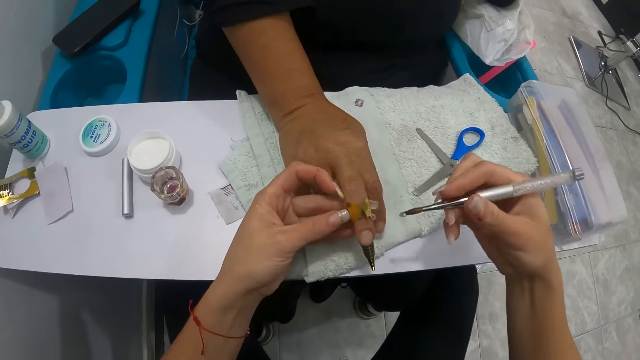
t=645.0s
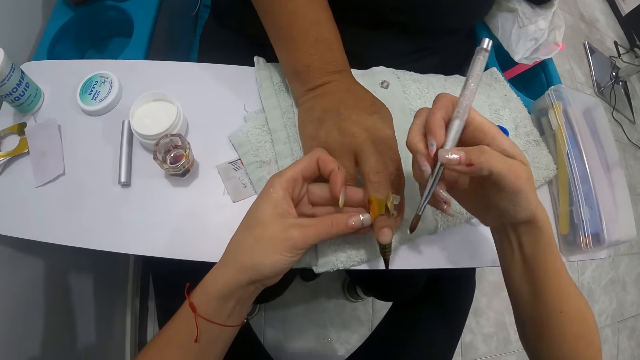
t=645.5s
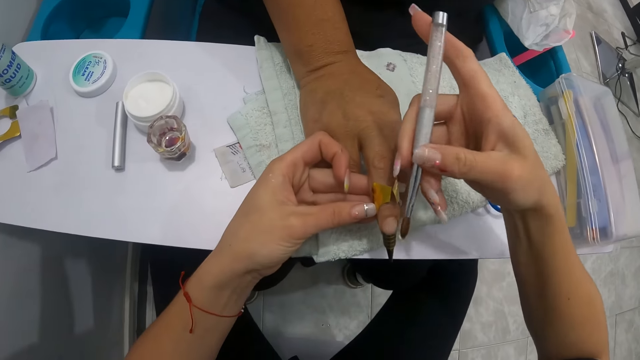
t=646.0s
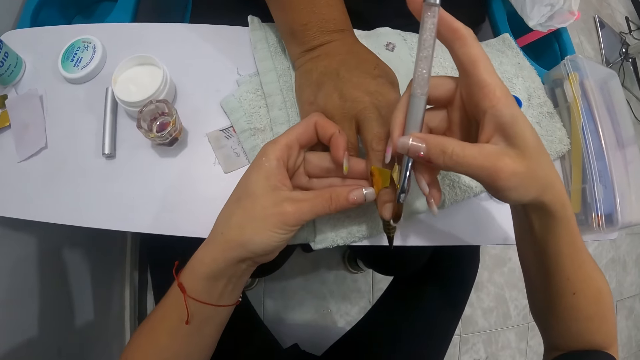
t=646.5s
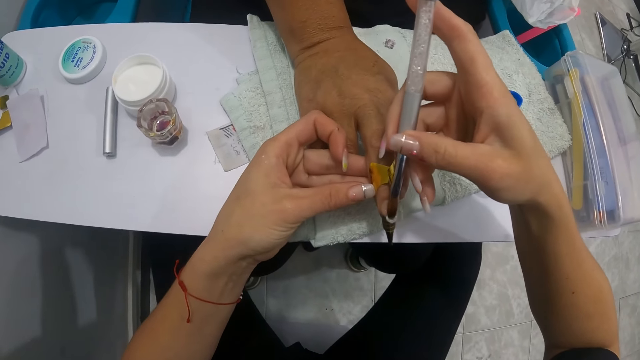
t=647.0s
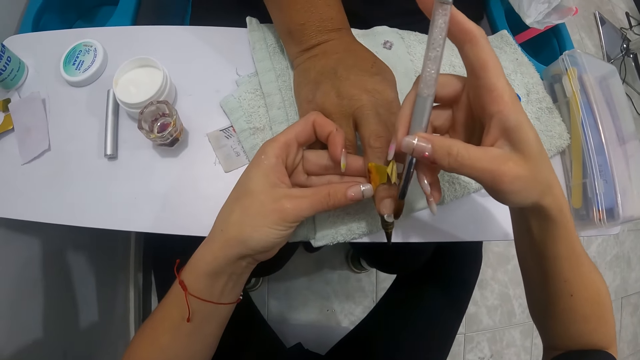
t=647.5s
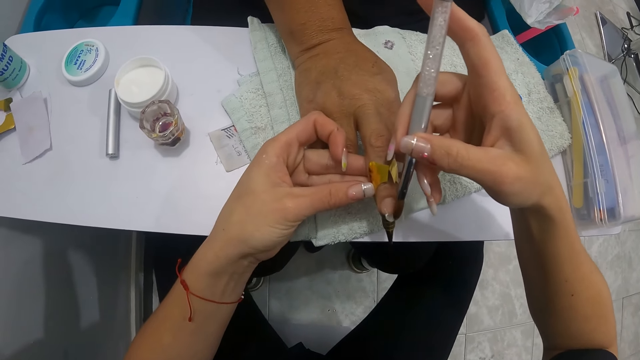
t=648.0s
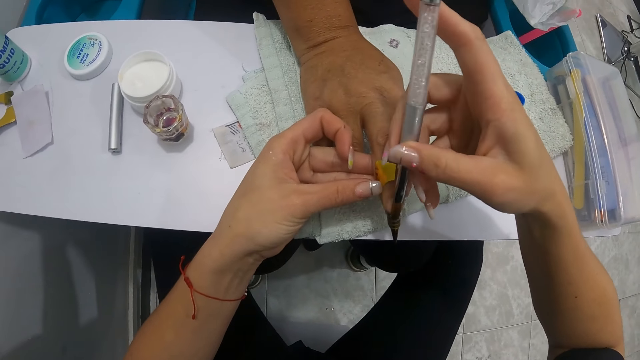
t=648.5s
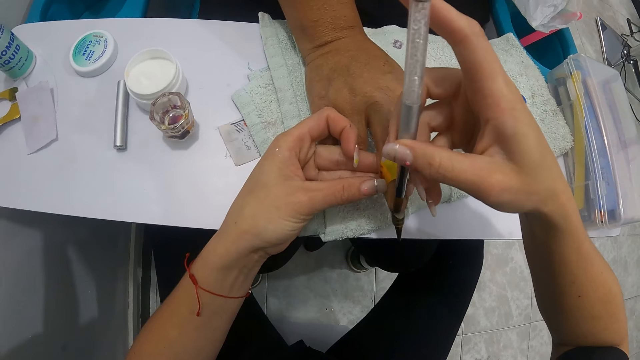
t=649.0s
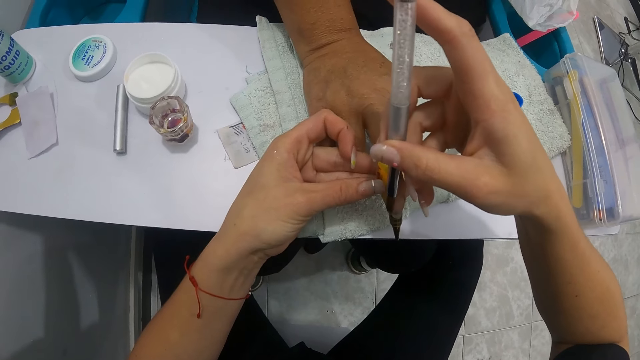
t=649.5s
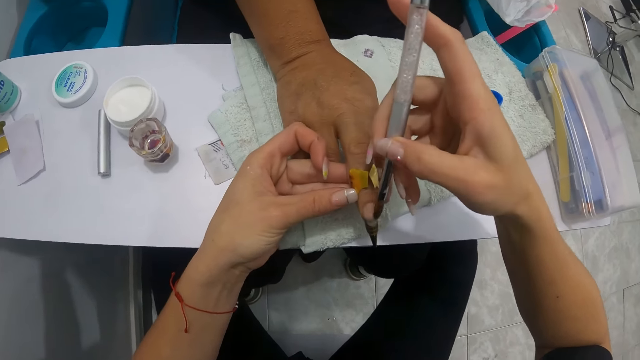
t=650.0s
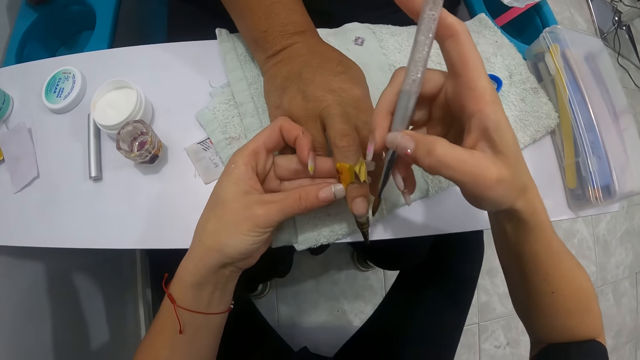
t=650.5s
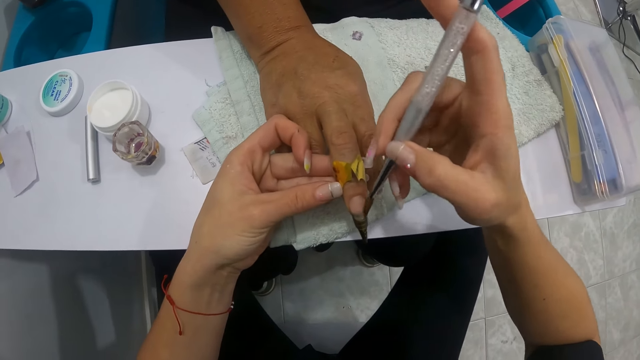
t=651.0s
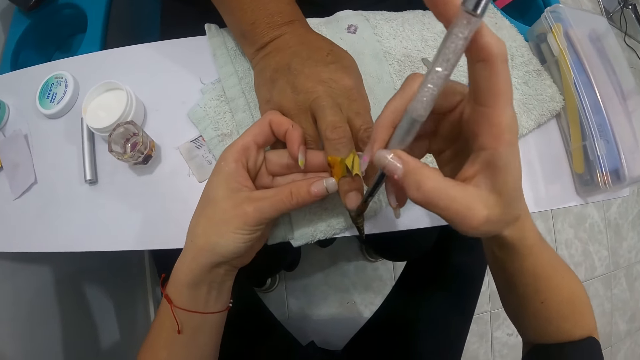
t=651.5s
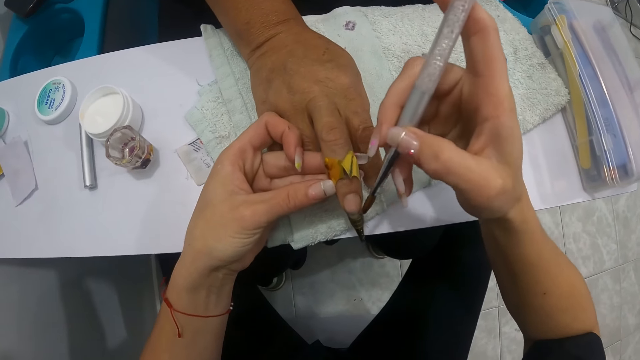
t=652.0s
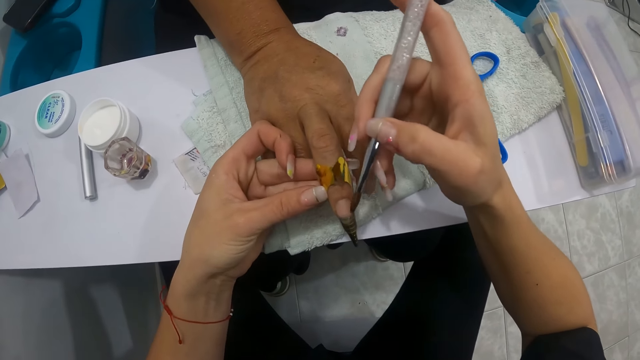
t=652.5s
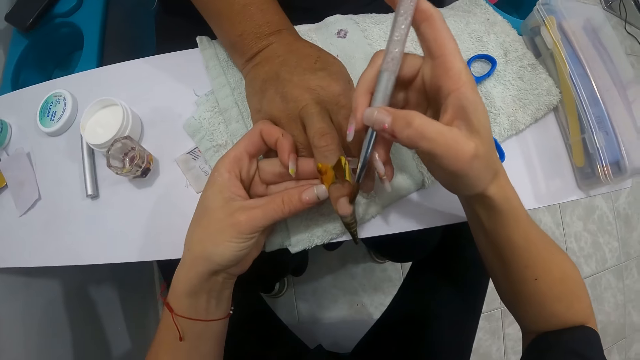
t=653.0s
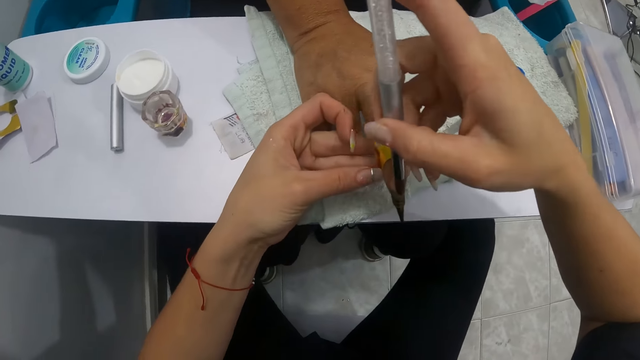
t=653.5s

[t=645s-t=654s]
The camera wearer lifts the woman's right middle finger with her left hand. She applies the cream on the nail. She dabs the woman's middle finger with the brush in her right hand.

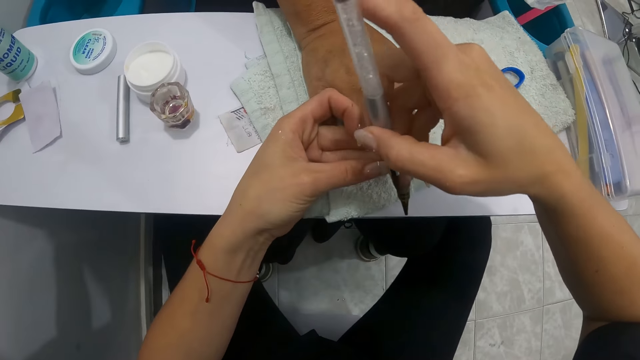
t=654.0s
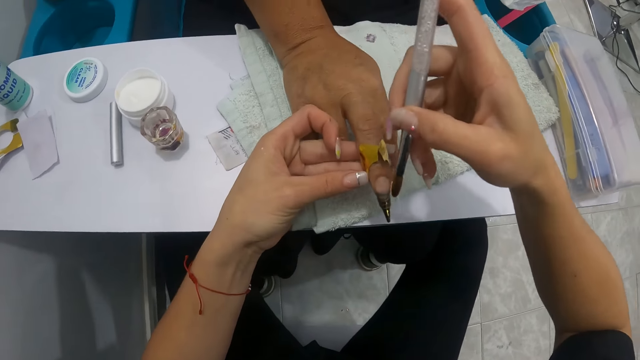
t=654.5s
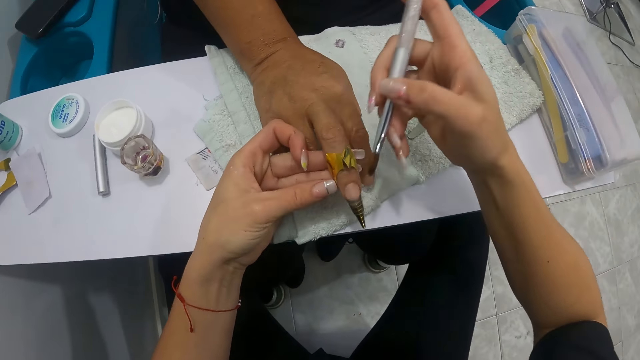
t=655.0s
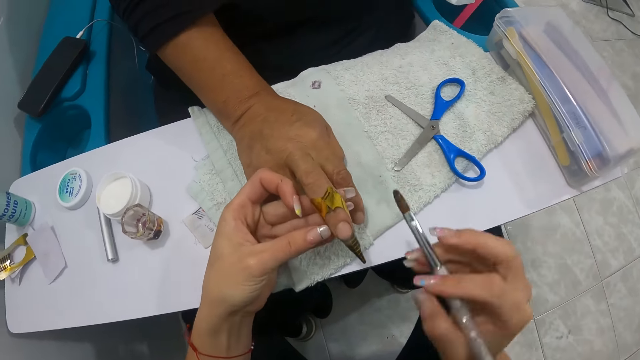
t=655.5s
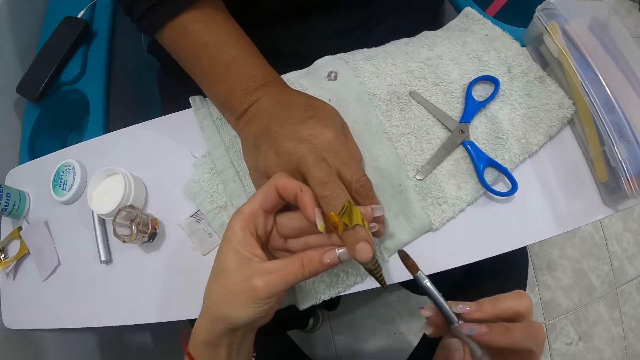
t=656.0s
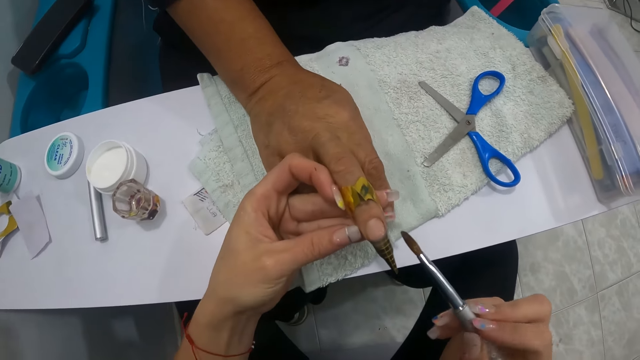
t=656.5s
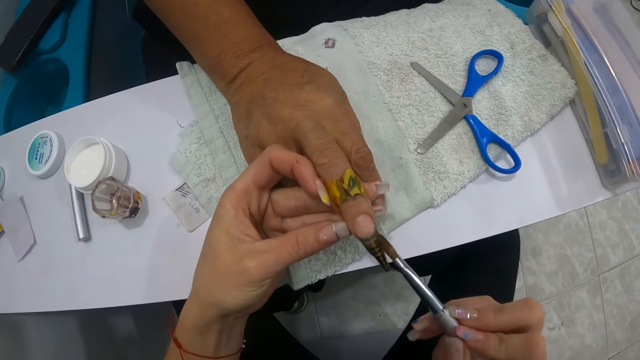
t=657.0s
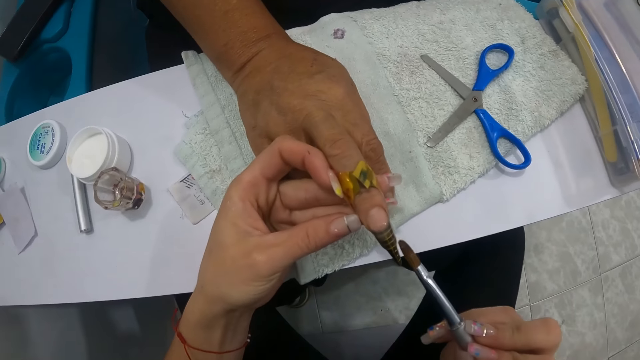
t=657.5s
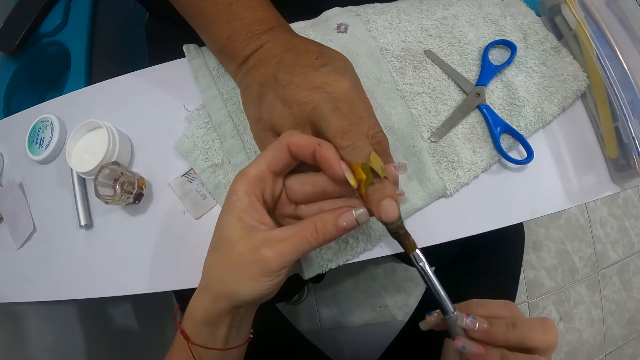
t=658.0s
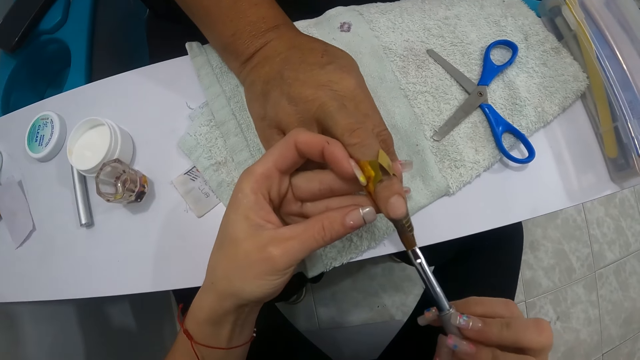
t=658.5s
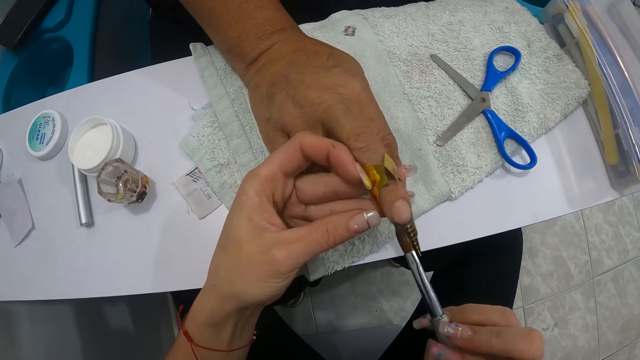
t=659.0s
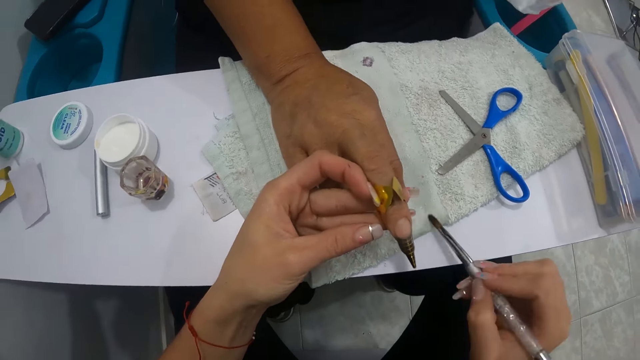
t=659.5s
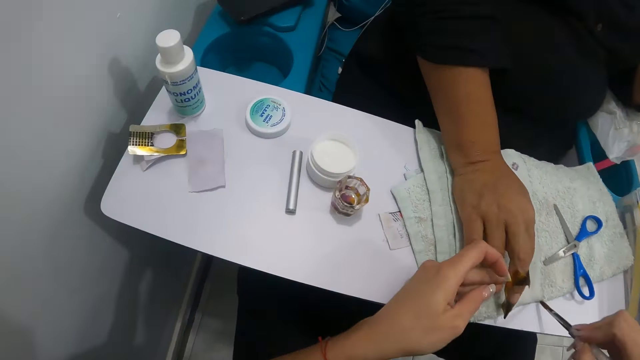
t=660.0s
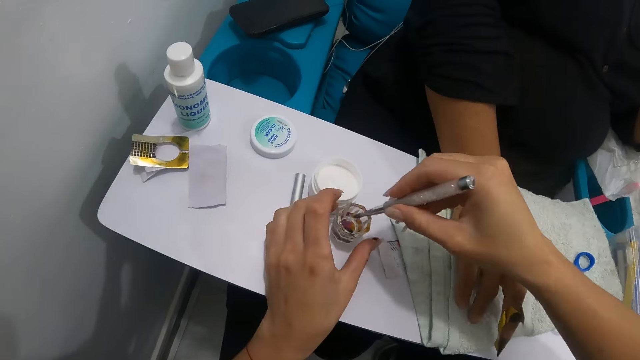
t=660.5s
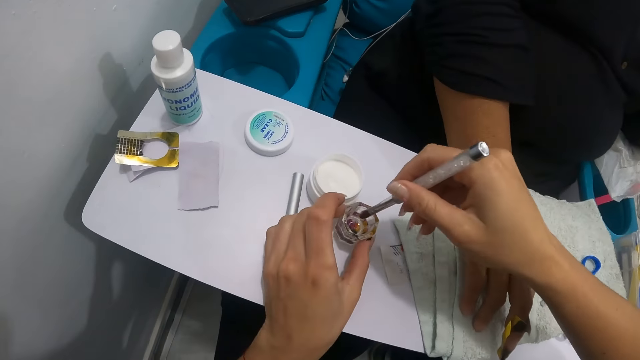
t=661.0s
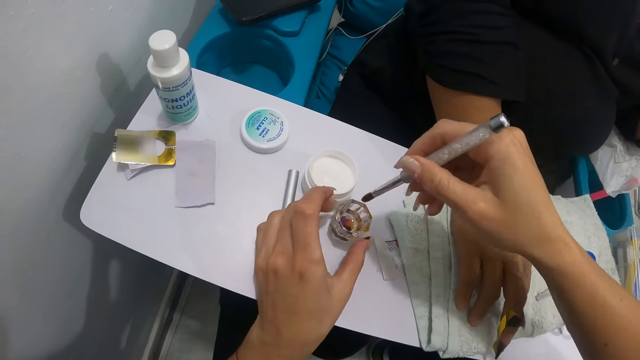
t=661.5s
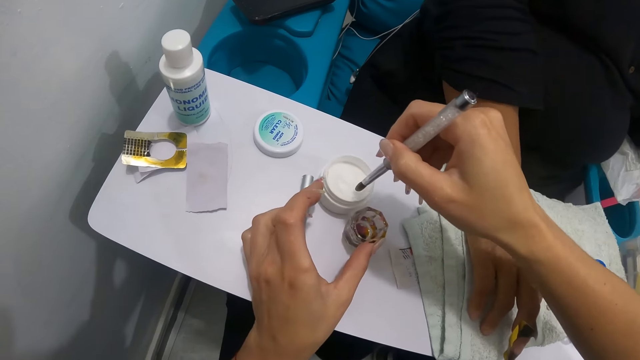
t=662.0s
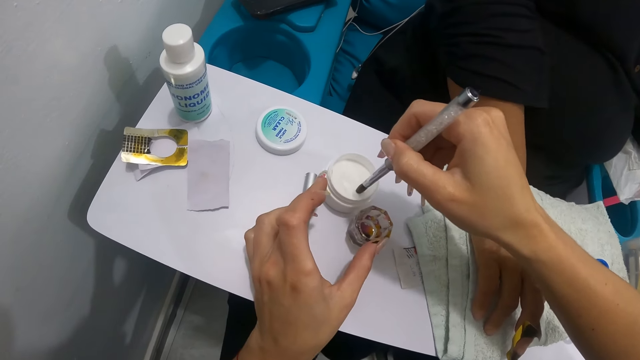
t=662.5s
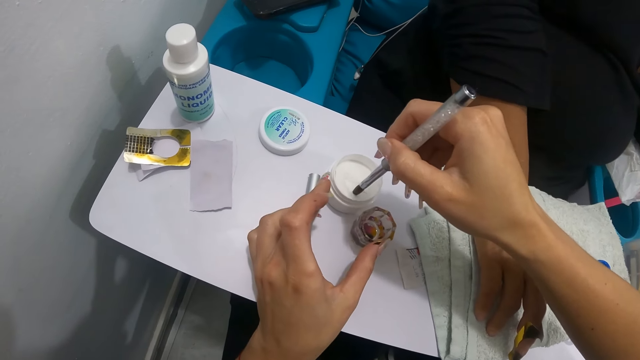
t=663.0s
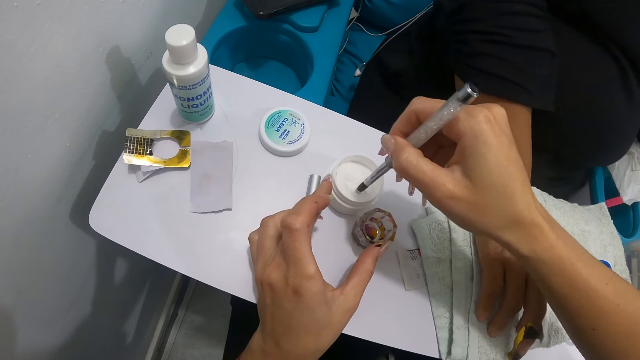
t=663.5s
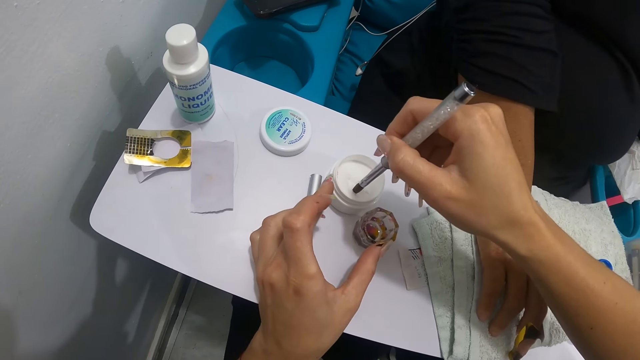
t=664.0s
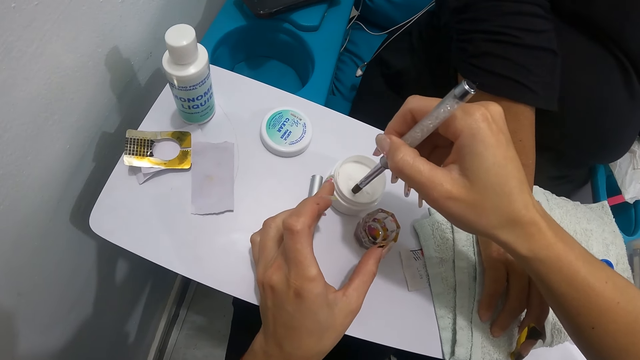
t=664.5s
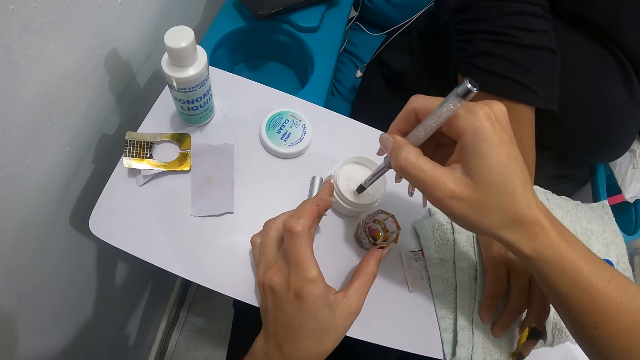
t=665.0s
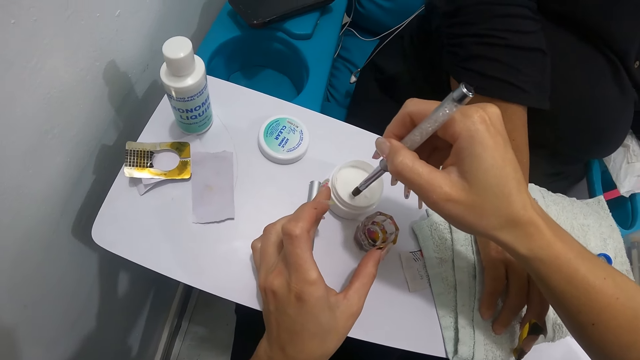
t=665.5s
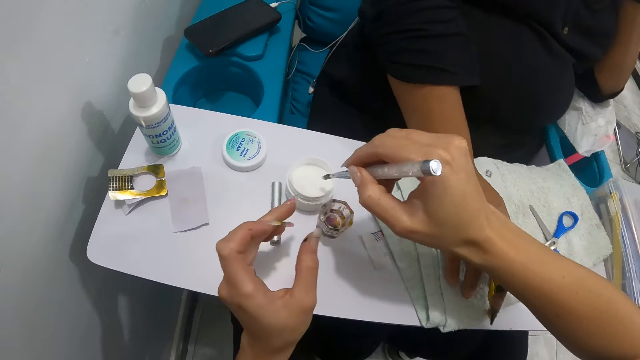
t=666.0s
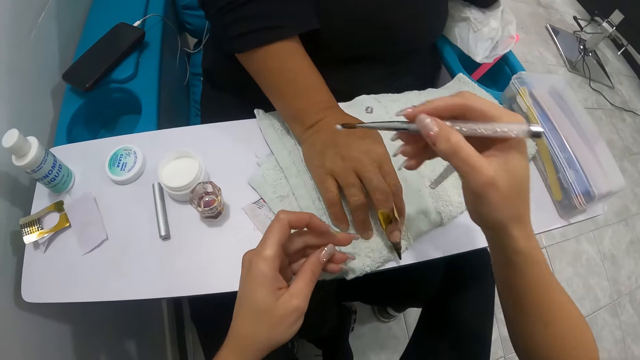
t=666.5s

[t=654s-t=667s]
The camera wearer wipes the nail brush in her right hand on the towel. She turns the nail brush. She dabs the woman's middle finger with the brush in her right hand. She applies the cream on the nail. She wipes the brush in her right hand on the towel. She holds the transparent container with her left hand. She swirls the brush in her right hand into the transparent container. She dips the nail brush in the moisturizer. She dips the brush in her right hand into the white container of cream. She scoops the cream with the nail brush. She shakes the nail brush in the cream.
